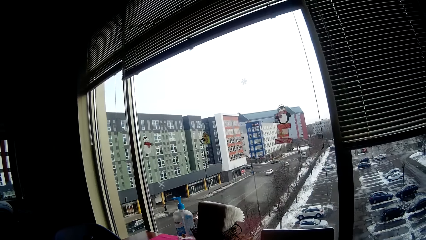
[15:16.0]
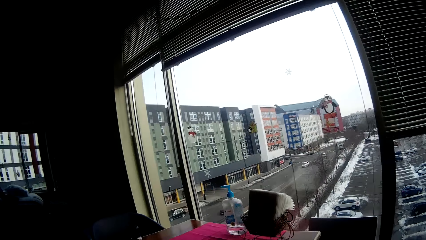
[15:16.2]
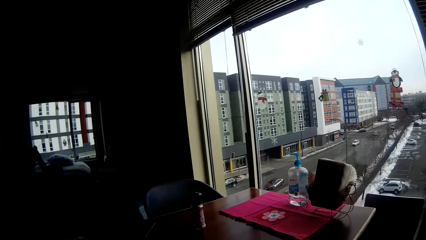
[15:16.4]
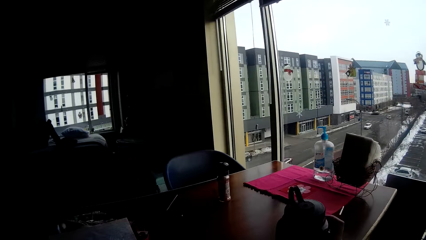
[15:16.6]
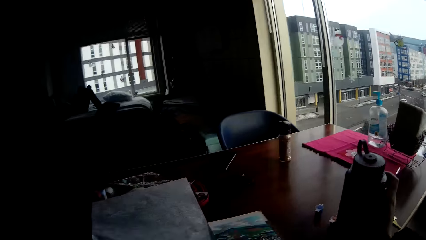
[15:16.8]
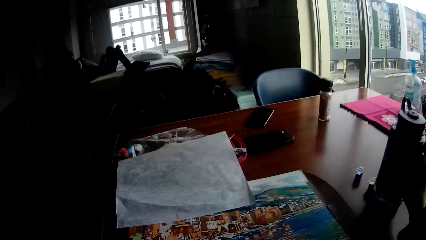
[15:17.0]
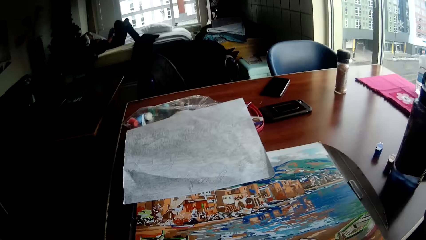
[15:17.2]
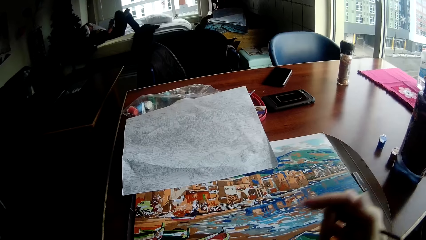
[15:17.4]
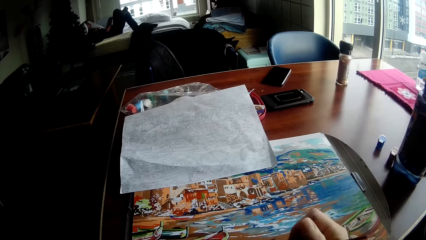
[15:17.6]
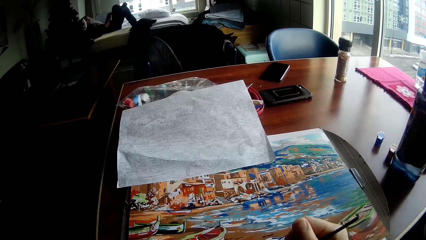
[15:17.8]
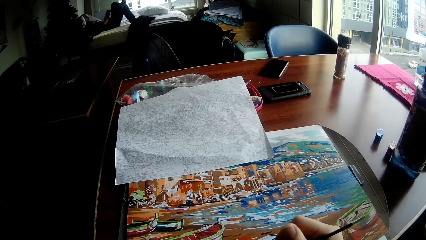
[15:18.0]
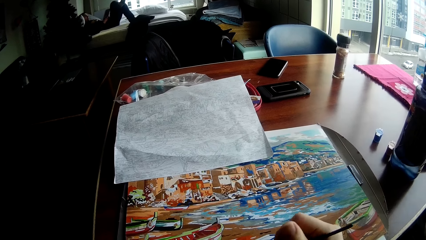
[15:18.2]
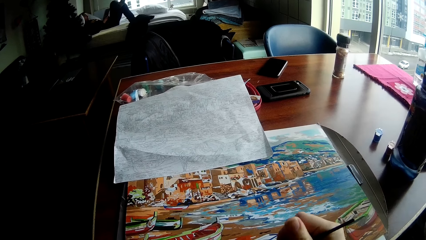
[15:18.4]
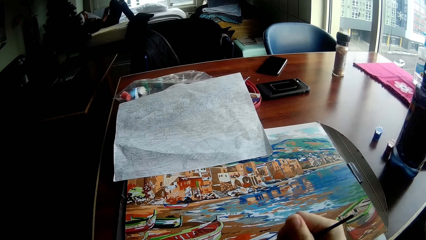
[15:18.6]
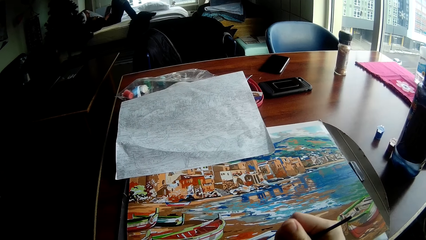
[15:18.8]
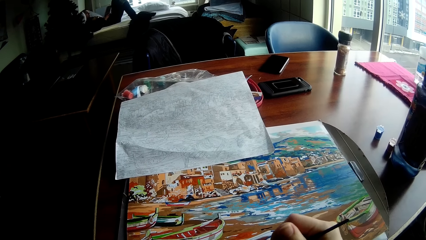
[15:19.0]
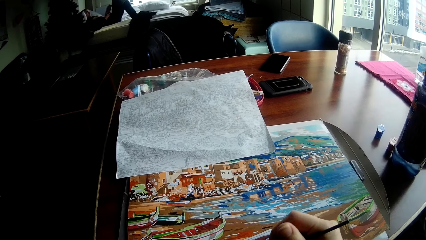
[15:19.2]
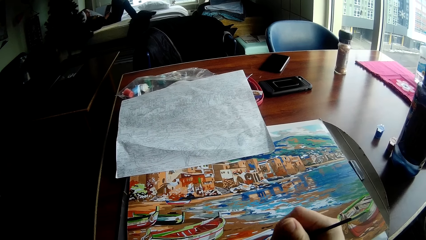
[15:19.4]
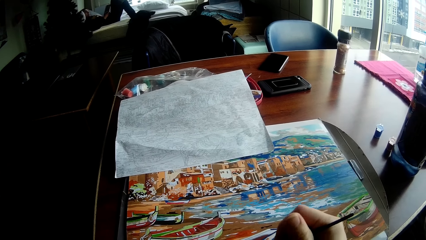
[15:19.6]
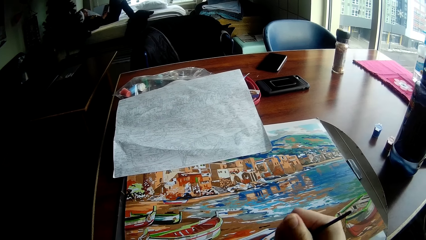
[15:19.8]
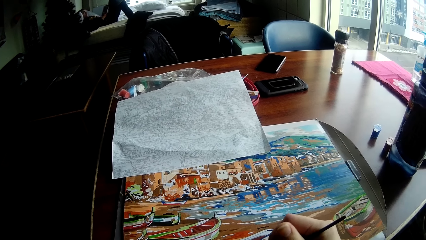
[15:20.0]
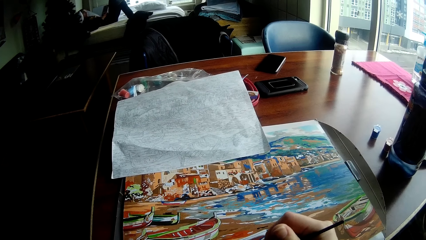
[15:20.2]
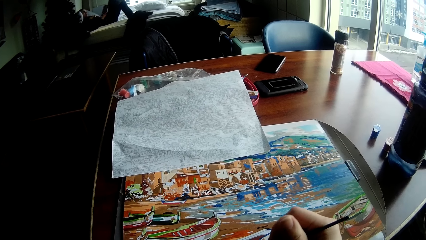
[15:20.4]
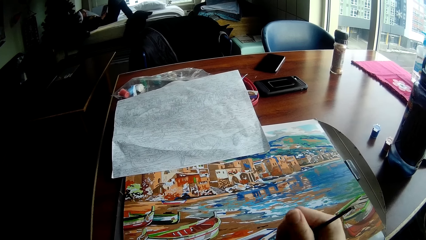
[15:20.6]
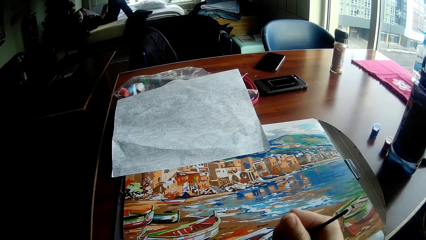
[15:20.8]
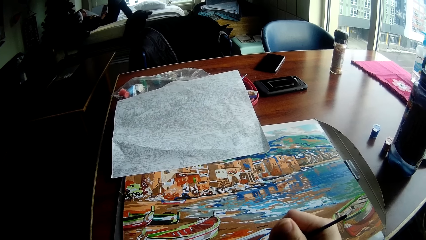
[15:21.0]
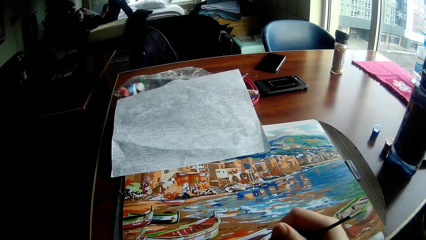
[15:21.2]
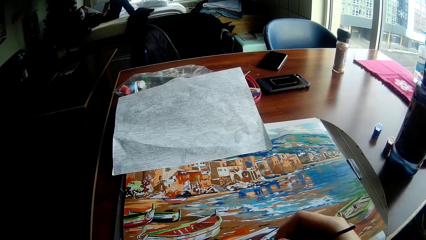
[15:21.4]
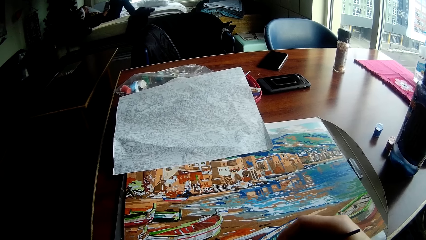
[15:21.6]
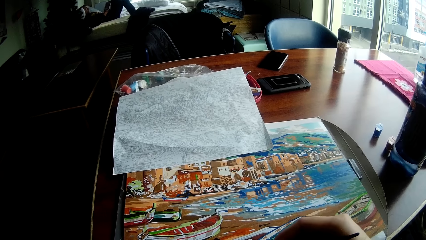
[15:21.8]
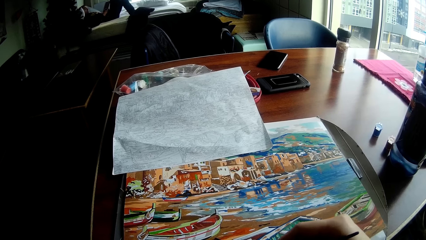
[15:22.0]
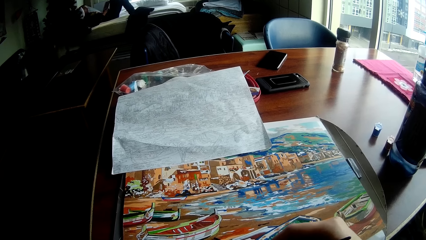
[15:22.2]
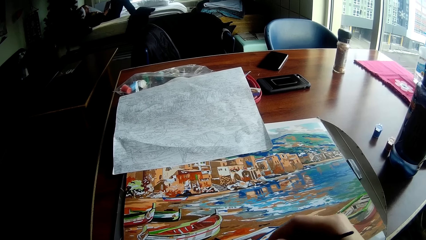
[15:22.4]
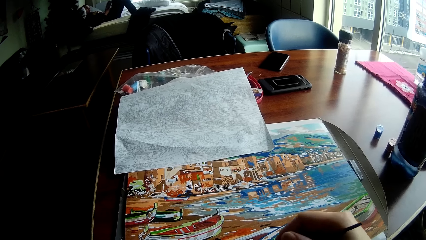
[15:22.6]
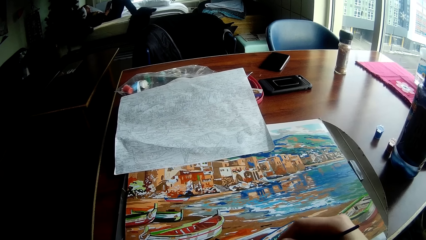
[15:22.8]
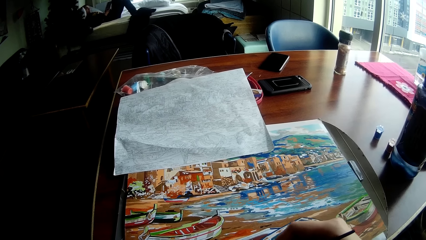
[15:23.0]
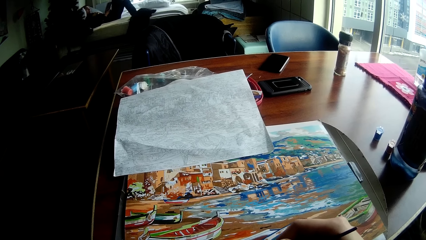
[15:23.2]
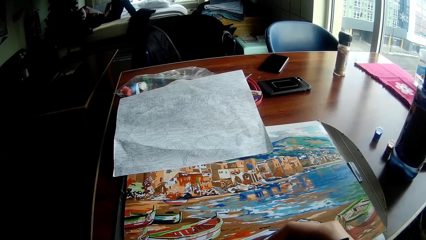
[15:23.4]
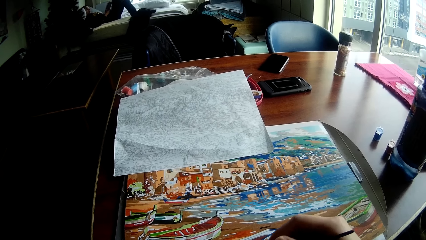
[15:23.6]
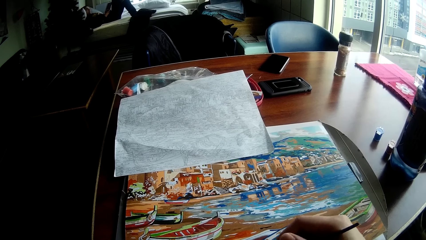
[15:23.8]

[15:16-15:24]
The camera wearer places the water flask on the table with his right hand. He paints the drawing on the paper with the painting brush in his right hand.

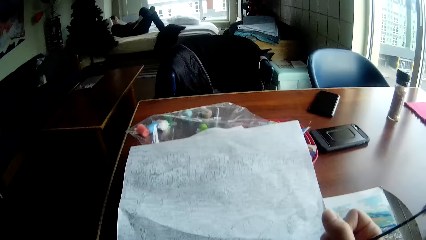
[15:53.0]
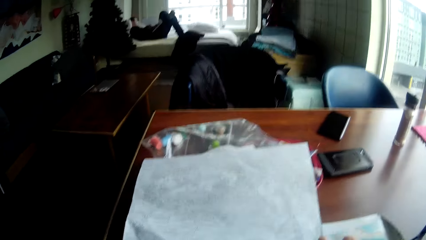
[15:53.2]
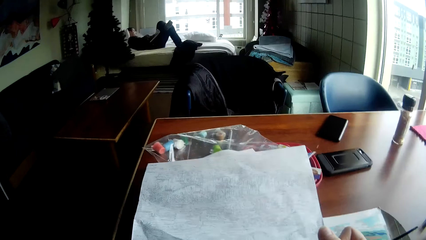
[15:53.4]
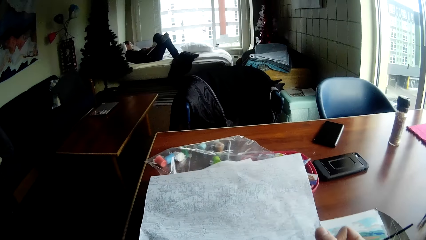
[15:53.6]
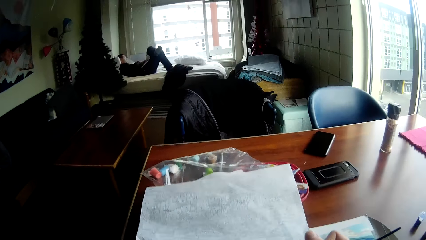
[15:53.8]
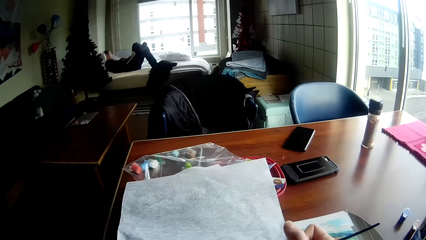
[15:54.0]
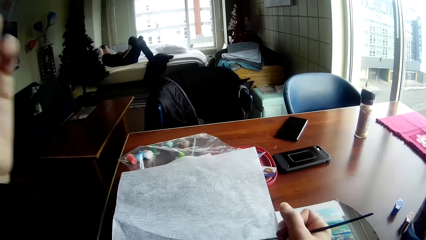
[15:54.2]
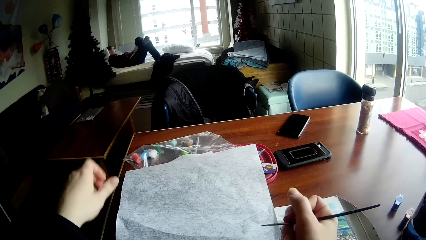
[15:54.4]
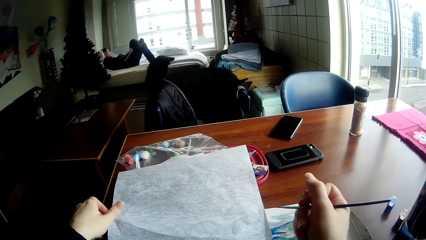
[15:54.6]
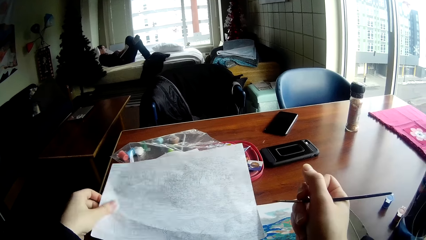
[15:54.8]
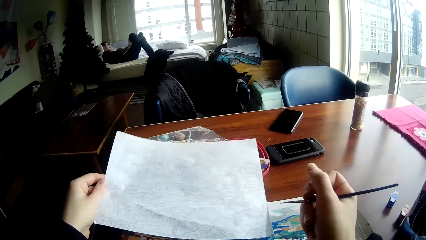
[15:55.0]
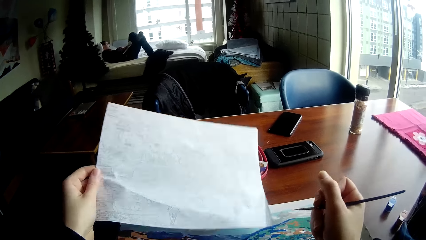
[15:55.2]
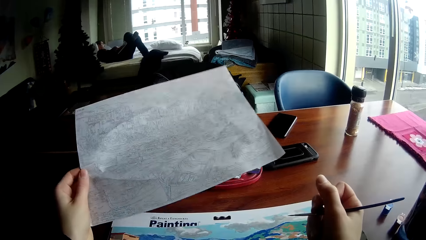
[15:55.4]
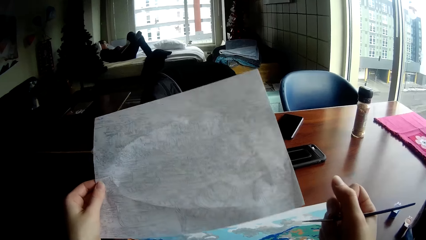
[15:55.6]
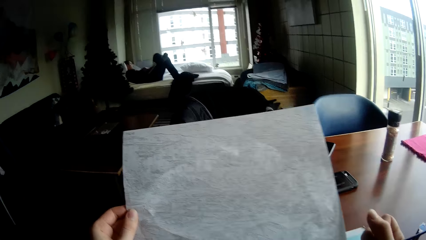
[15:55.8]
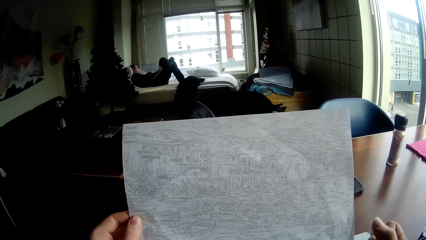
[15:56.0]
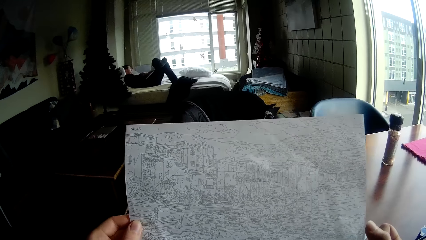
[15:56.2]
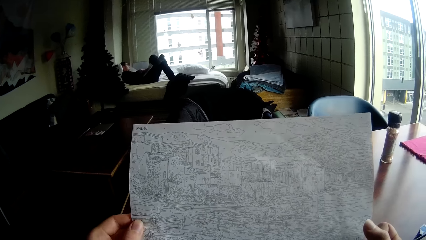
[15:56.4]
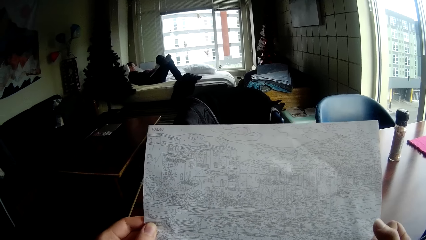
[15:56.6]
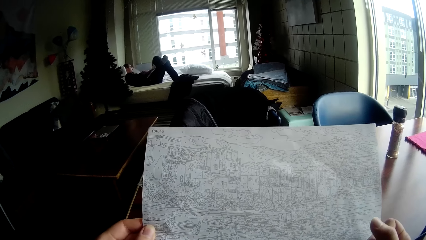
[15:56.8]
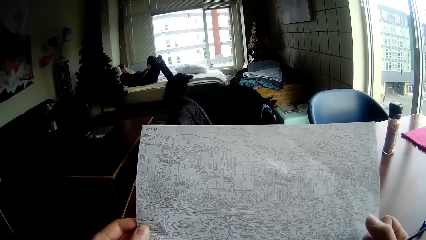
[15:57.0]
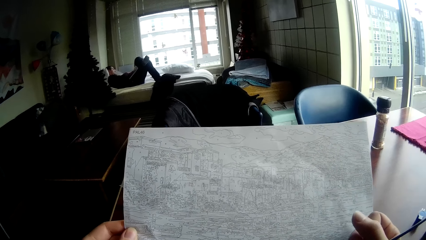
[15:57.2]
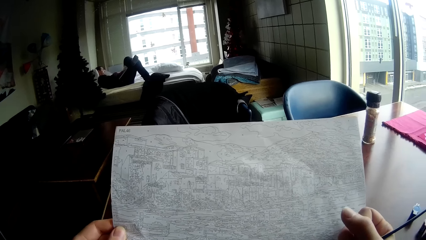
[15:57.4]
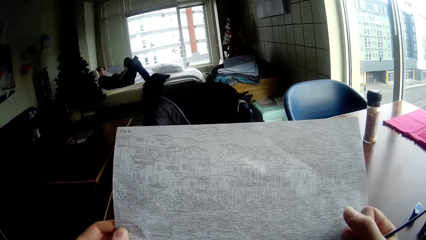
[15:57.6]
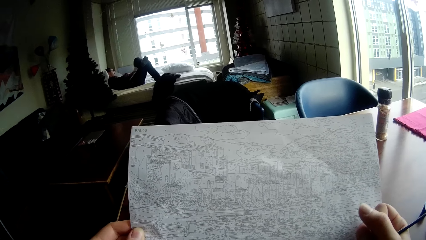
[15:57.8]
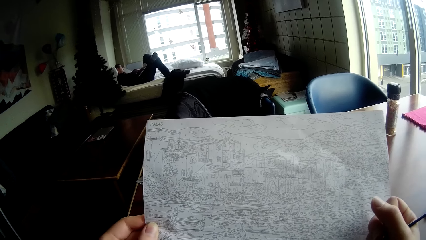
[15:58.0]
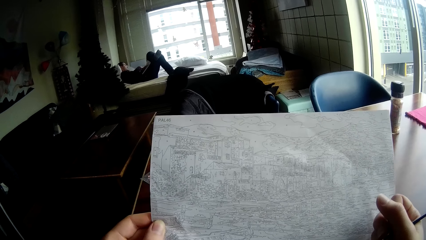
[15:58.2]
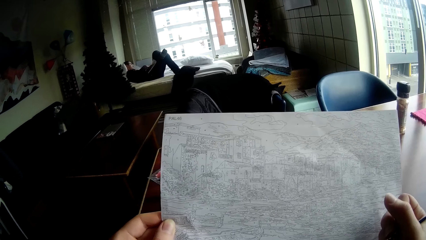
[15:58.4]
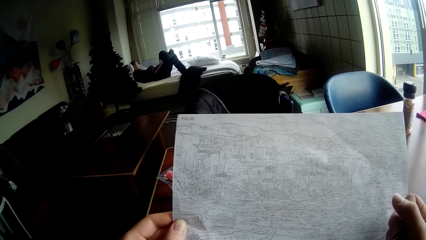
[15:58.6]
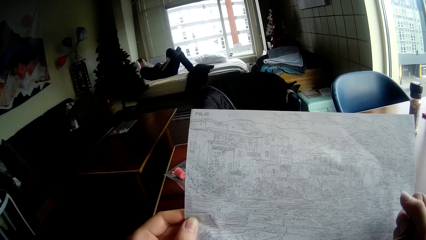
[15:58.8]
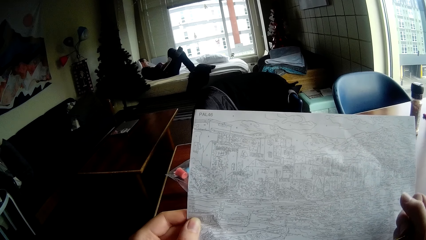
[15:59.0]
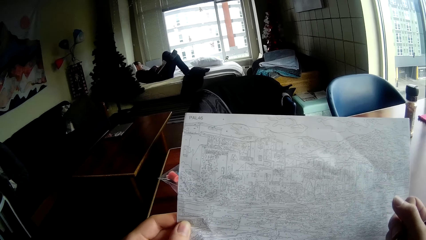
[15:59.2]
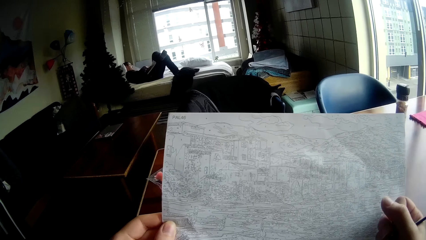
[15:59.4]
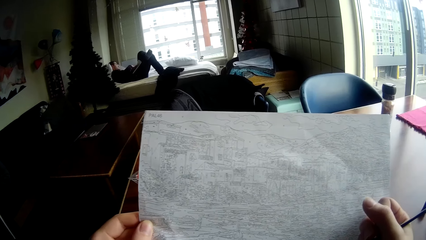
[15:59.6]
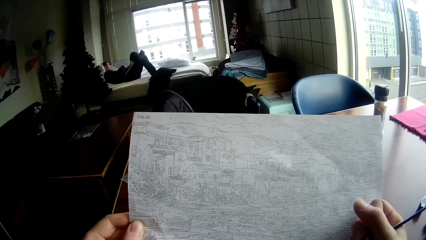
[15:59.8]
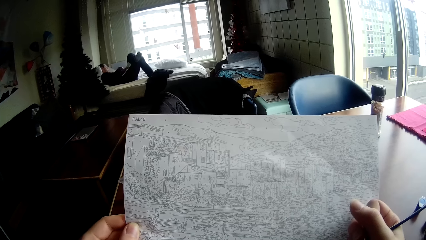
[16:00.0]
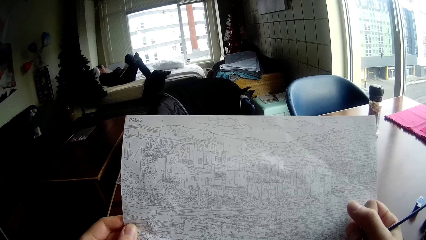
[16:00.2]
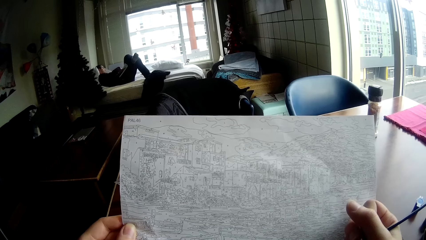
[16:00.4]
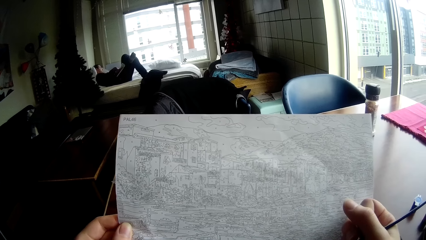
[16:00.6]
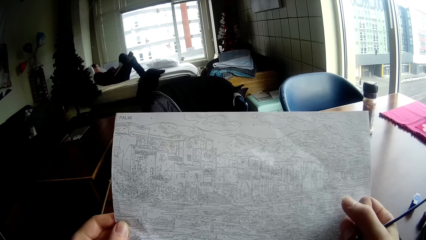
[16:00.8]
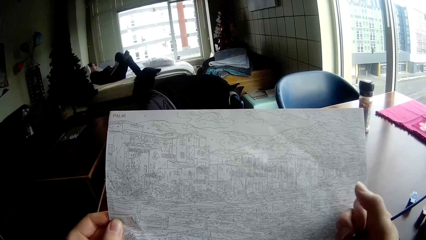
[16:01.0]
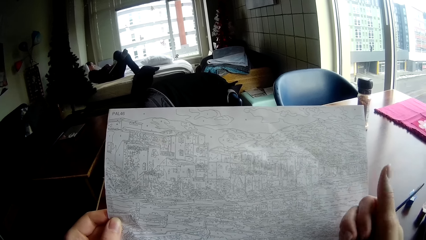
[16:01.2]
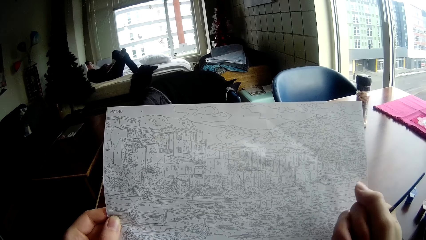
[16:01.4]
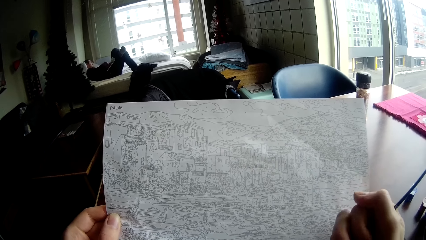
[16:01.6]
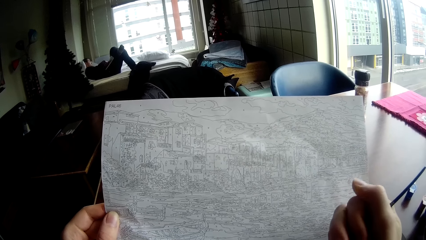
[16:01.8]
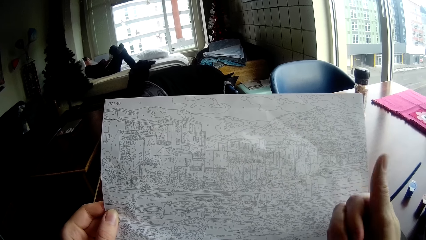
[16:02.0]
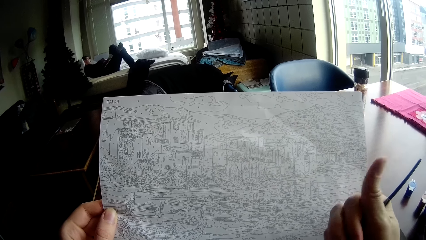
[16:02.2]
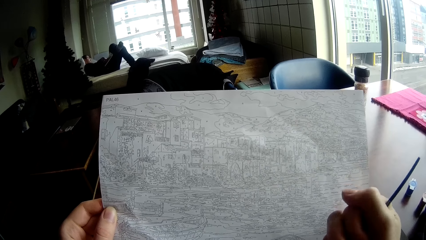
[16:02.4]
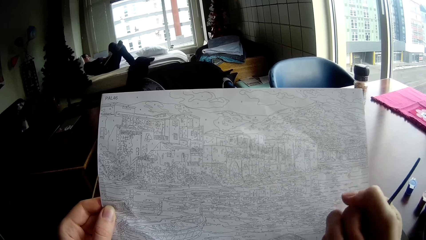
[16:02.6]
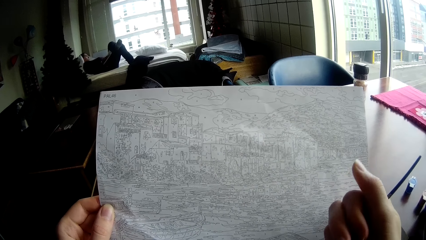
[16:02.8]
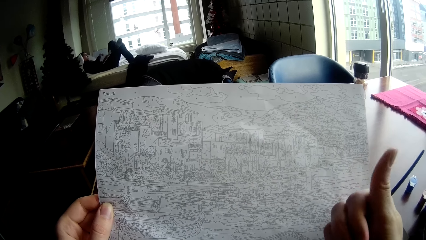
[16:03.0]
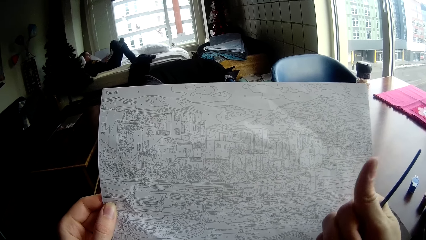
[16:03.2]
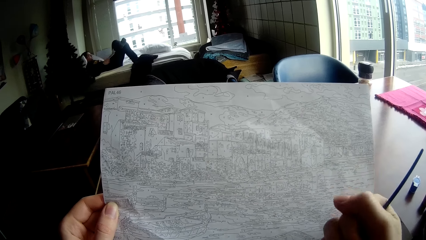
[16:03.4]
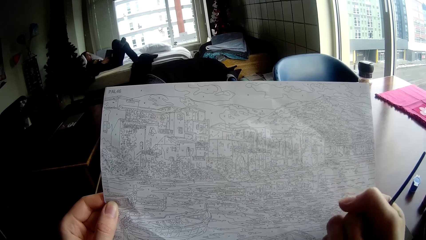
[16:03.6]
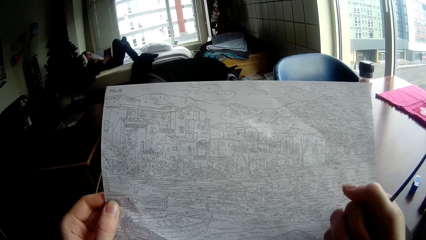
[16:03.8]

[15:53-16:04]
The camera wearer picks up the paper draft of the art on the table with her left hand. She views the paper draft of the art.
